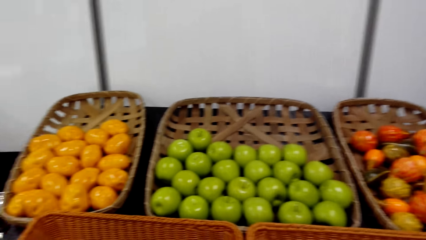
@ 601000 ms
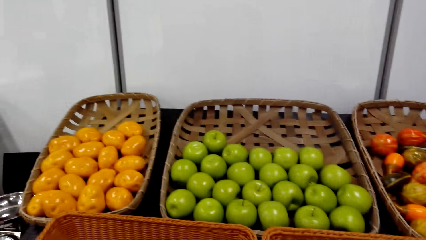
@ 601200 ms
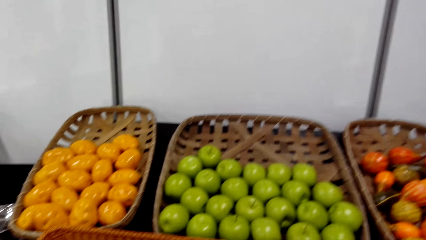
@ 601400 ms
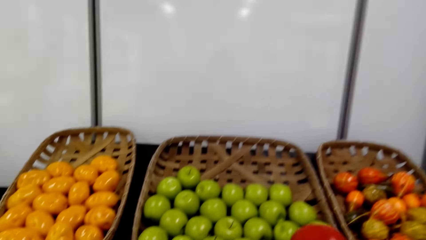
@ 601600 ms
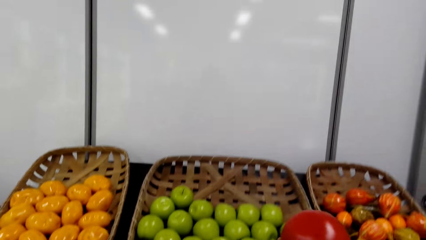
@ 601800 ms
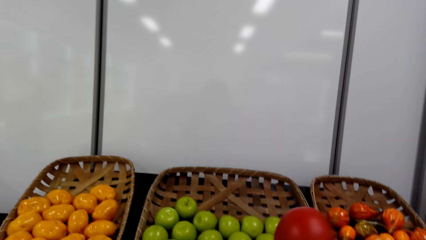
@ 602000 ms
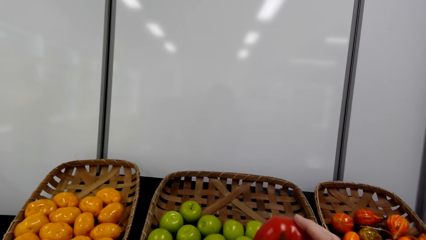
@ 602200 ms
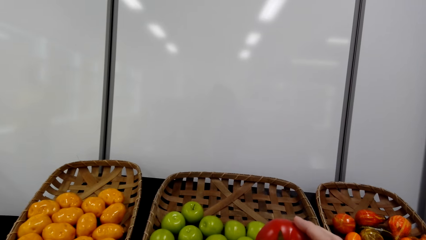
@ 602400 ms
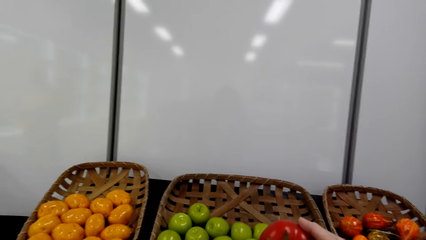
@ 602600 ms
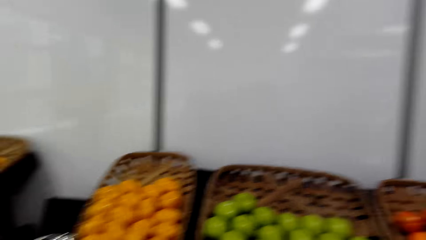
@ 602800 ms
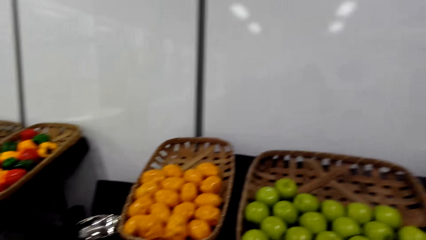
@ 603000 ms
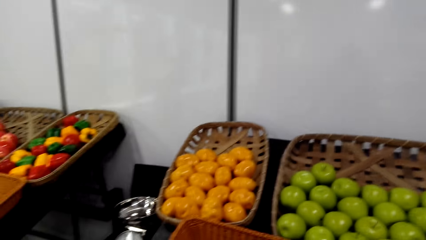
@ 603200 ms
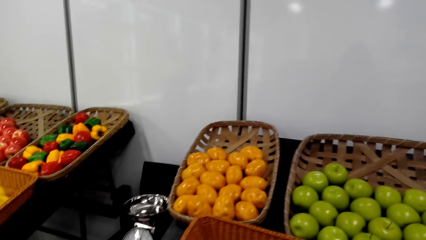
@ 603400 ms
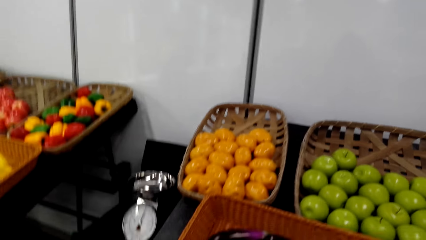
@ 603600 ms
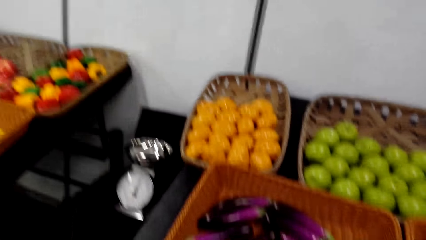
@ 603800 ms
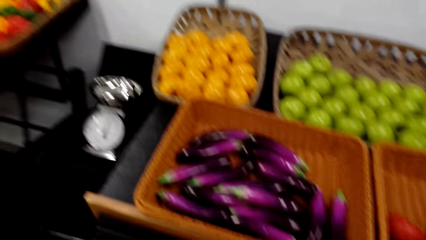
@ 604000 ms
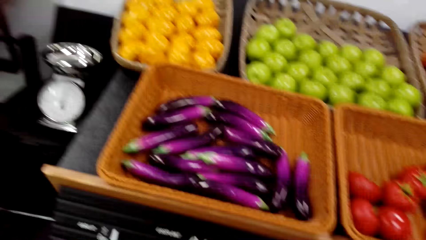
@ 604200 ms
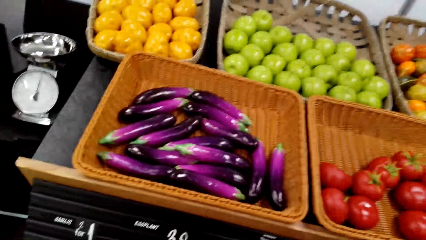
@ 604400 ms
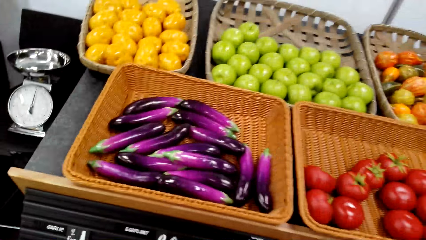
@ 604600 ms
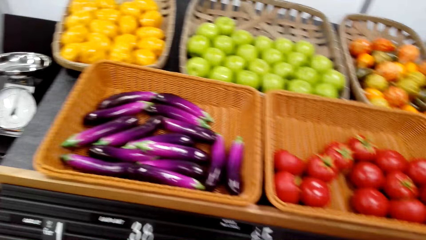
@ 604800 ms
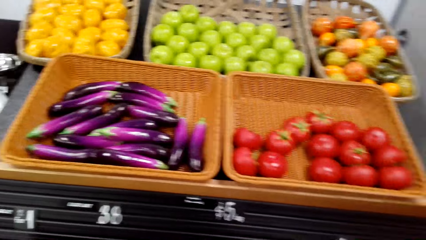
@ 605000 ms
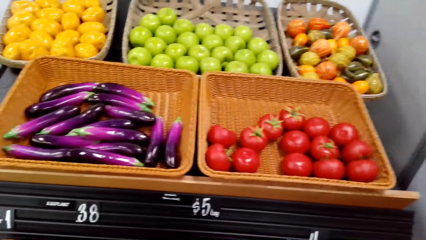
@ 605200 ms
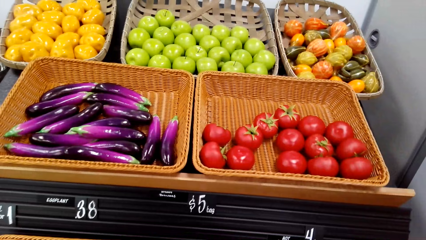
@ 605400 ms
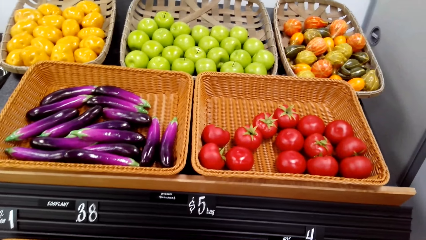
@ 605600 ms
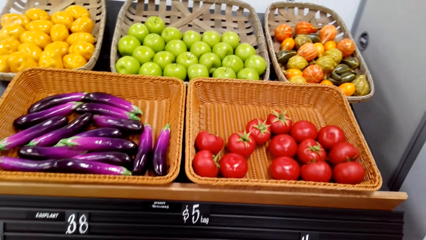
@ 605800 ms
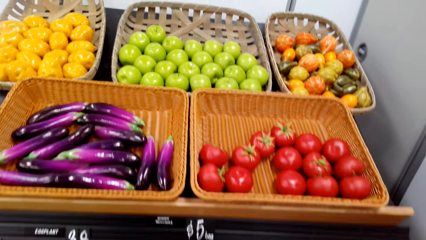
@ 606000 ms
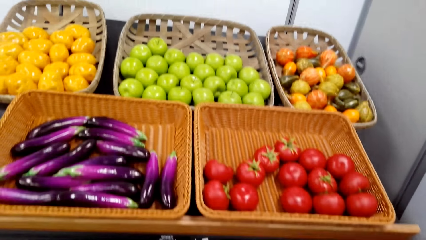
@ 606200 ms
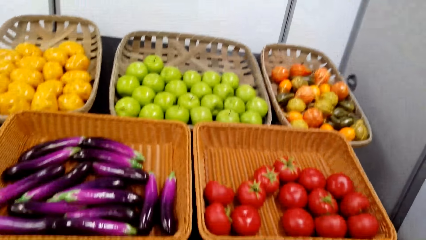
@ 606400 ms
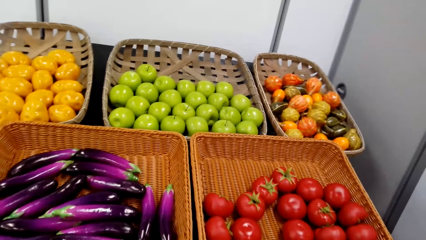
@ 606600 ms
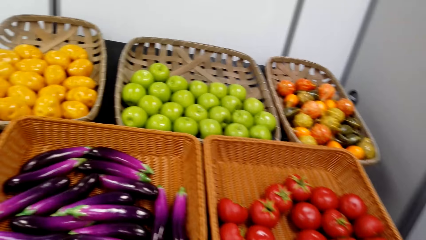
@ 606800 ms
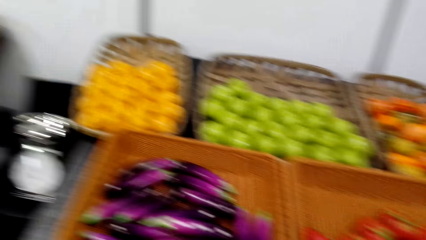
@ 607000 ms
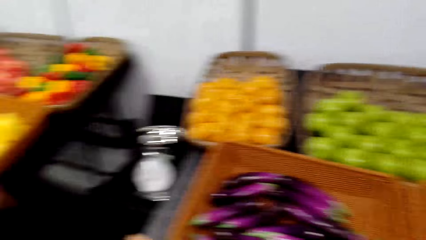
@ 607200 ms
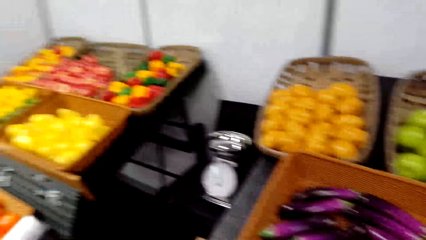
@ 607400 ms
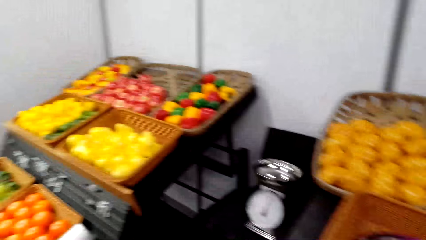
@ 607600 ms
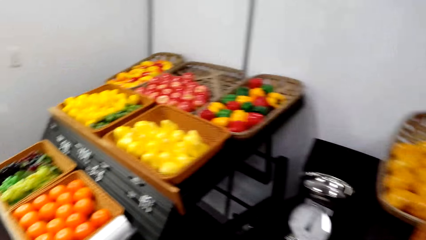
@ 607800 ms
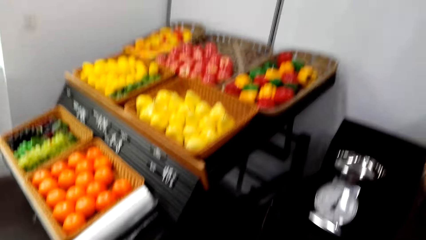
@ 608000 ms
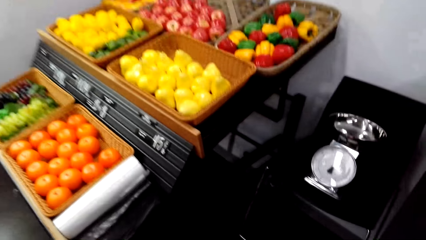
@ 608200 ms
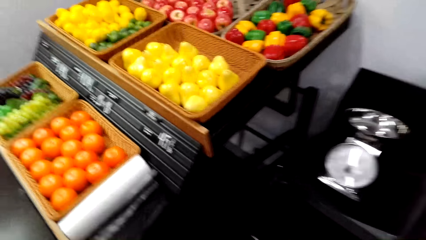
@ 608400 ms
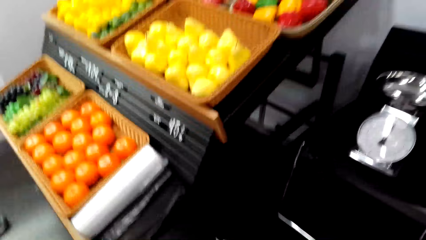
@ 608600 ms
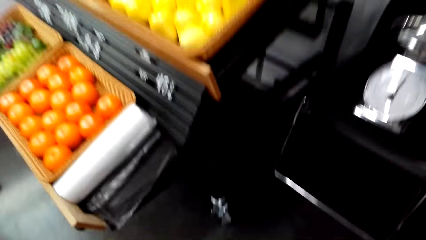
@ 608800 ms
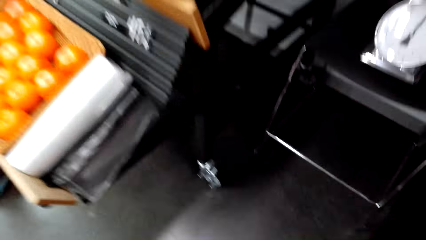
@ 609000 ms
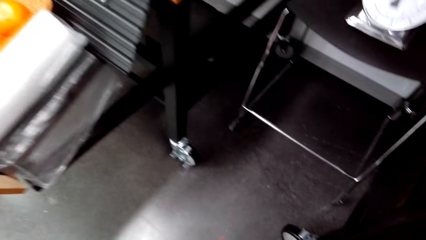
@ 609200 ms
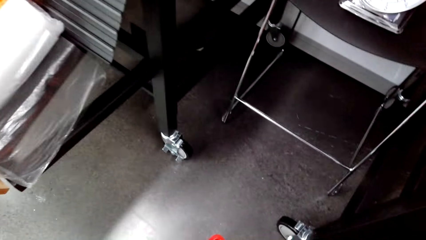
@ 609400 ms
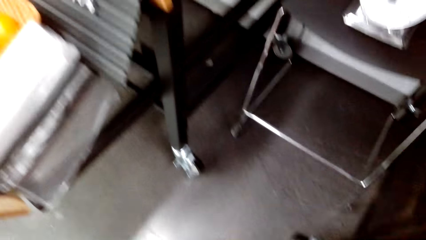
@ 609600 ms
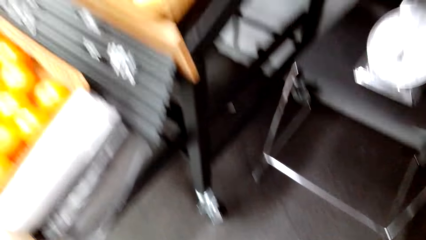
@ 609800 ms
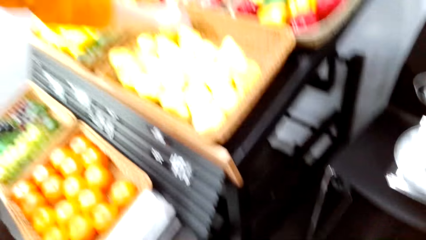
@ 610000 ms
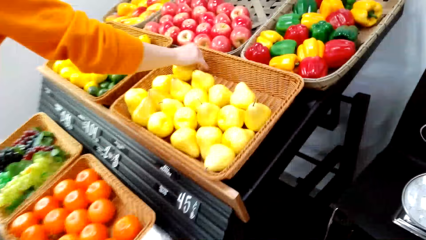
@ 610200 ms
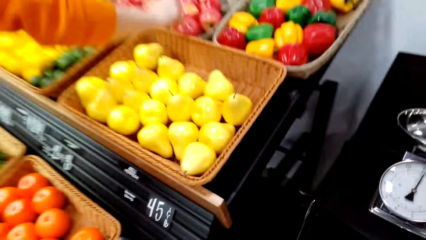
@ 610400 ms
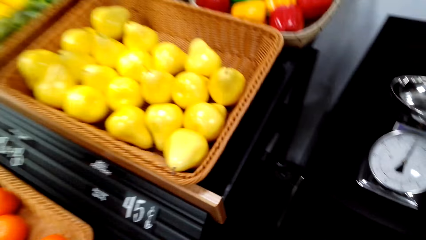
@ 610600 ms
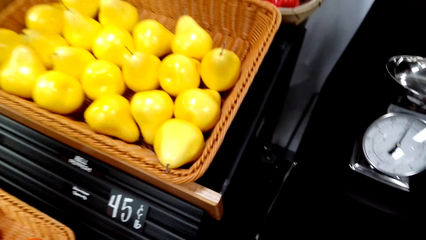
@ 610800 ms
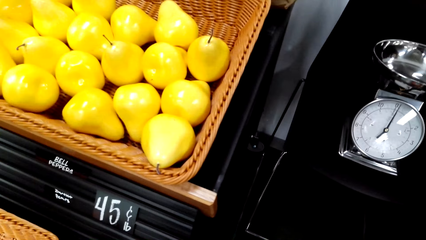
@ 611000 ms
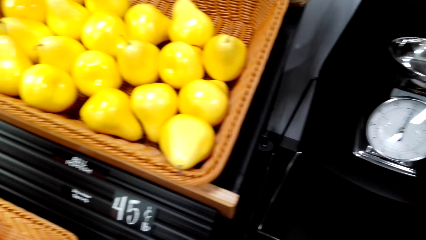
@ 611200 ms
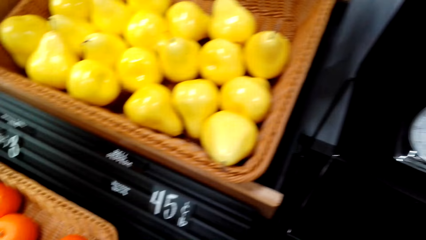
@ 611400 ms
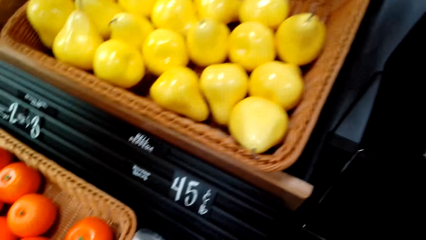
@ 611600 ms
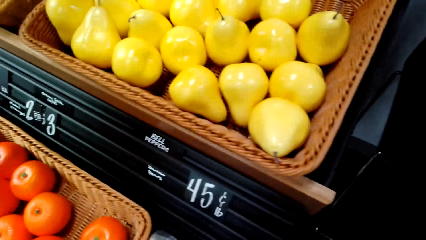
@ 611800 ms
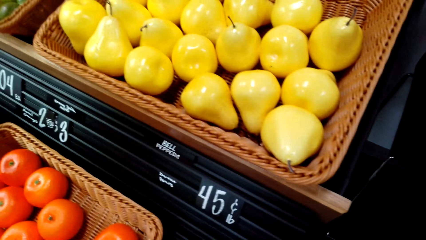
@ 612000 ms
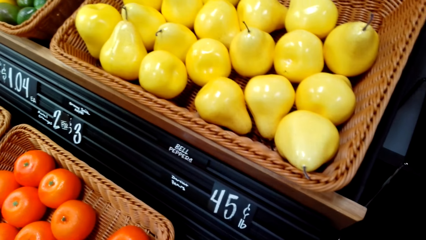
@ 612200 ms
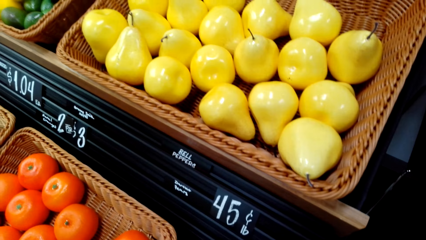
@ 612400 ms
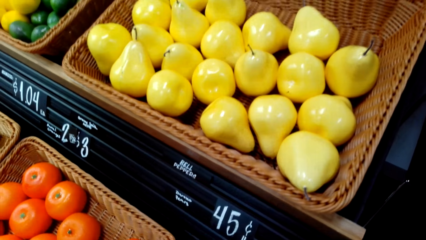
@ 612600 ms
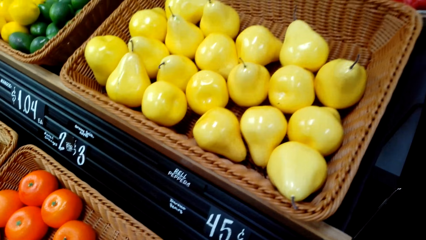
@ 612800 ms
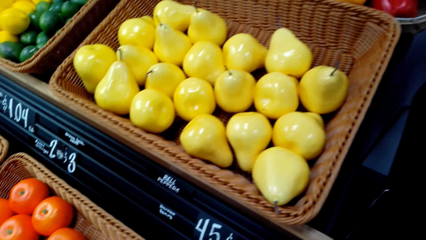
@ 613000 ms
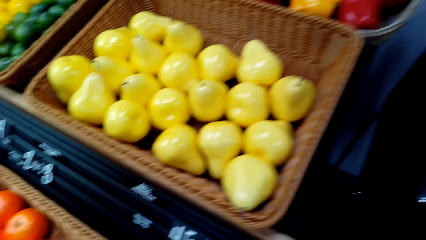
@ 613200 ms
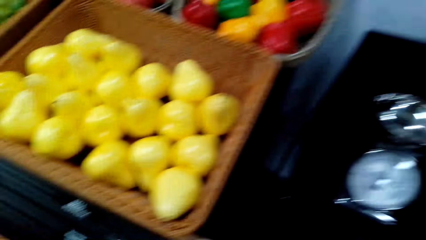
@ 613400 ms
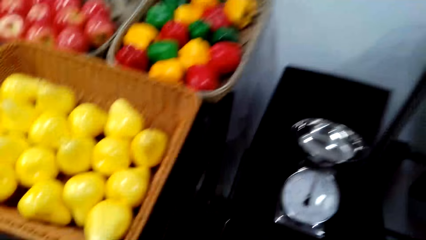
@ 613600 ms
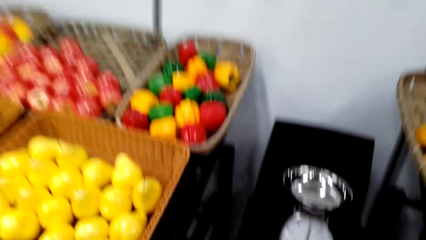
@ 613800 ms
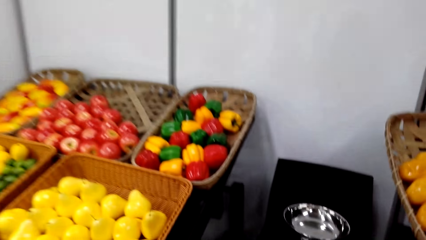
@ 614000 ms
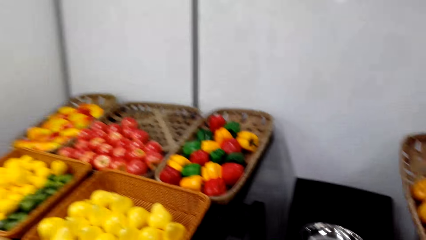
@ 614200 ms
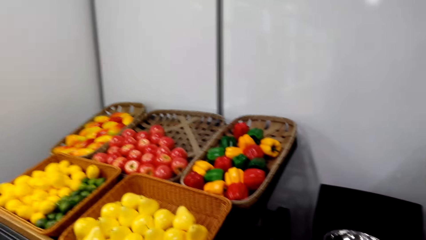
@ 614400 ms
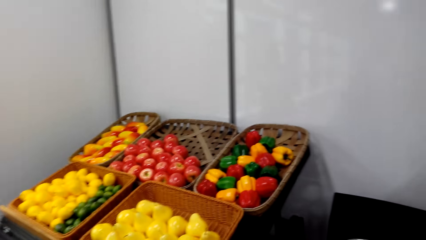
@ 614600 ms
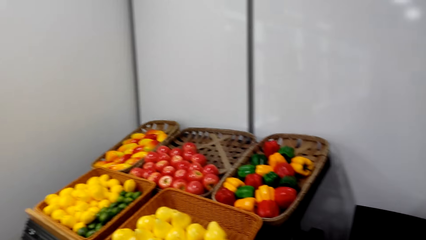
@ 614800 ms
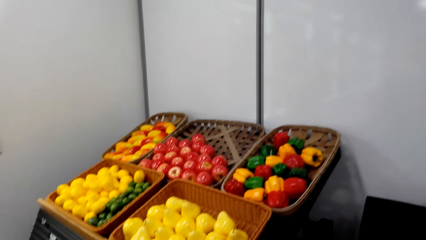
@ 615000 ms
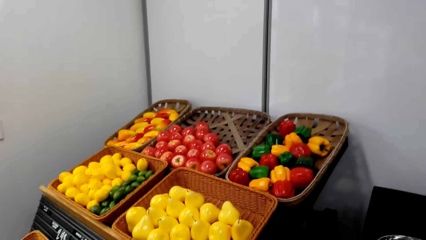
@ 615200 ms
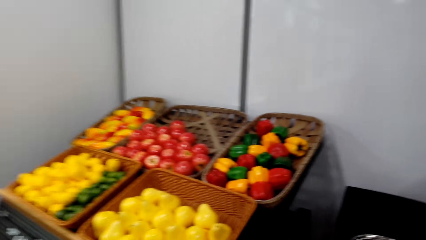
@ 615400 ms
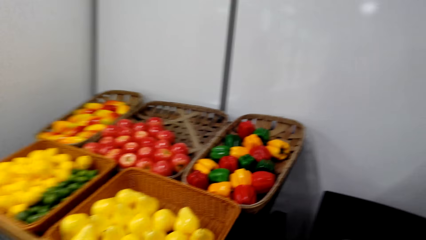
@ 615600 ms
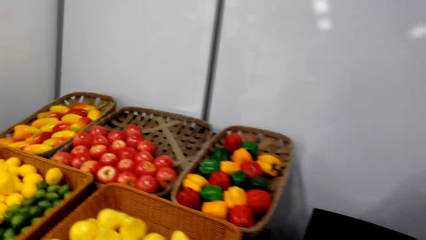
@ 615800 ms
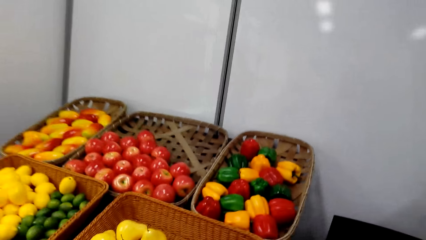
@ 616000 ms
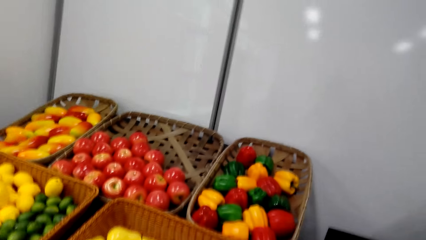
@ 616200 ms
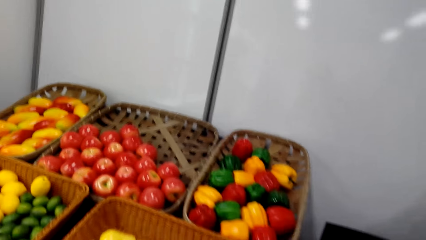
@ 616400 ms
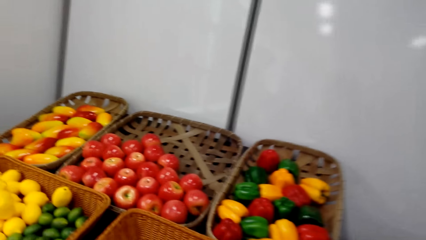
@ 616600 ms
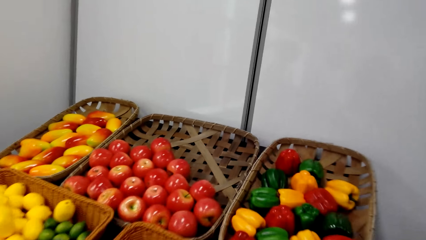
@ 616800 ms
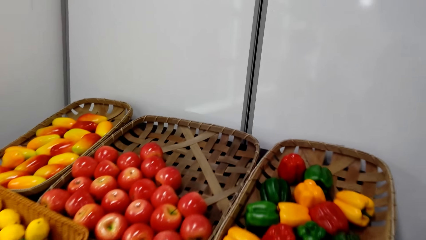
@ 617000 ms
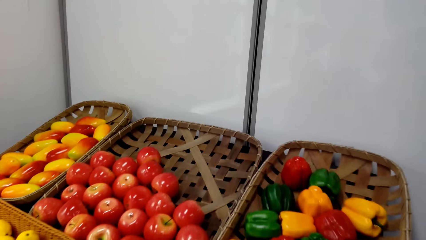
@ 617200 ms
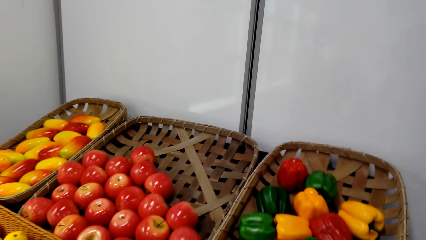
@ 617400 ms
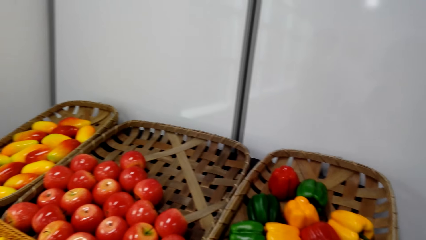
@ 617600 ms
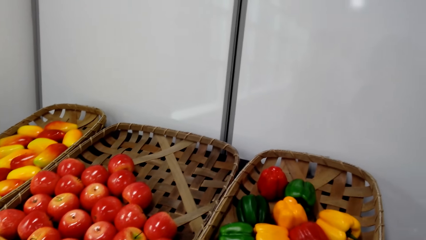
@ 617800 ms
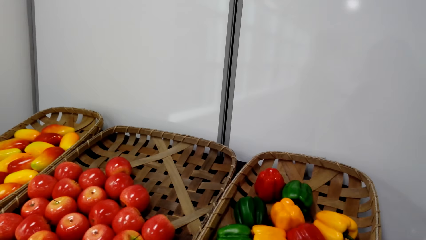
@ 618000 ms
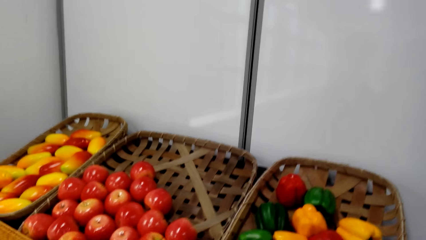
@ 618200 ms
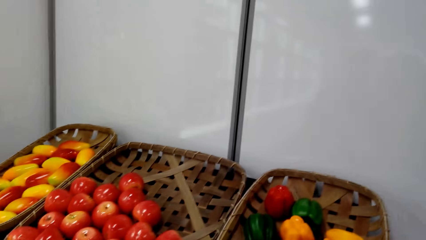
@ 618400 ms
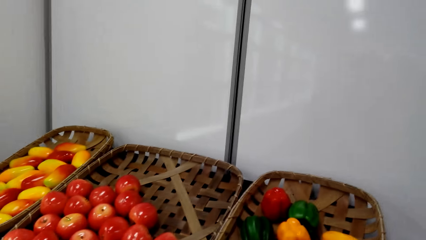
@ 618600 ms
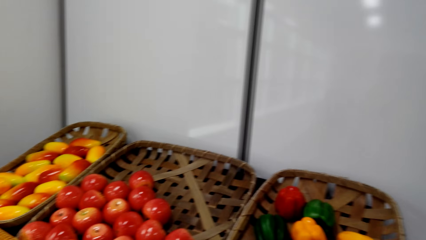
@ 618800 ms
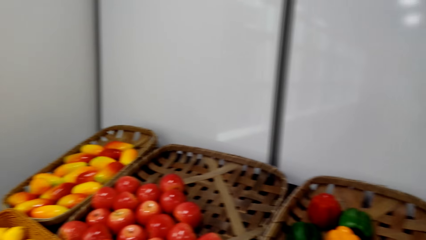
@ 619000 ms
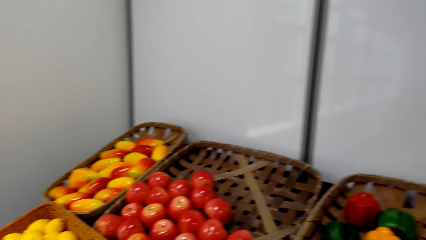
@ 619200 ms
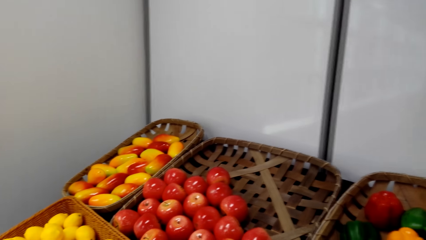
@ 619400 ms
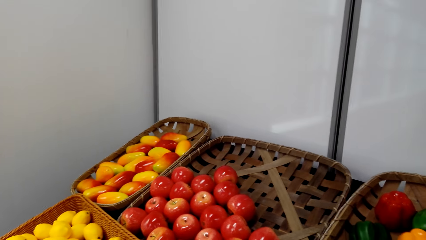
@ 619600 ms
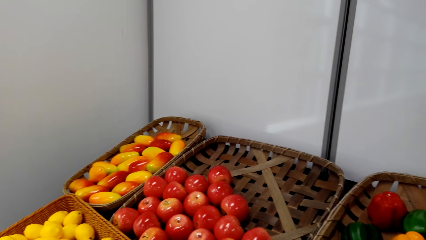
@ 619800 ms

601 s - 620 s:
The camera wearer holds a tomato. They move around. A lady touches a bell pepper. The camera wearer moves around.
